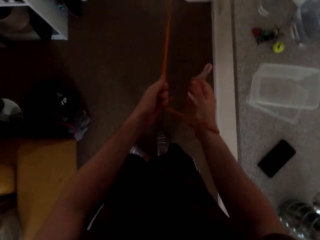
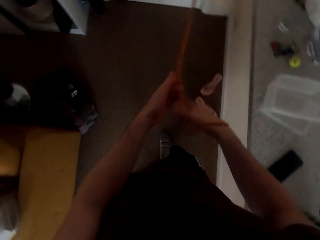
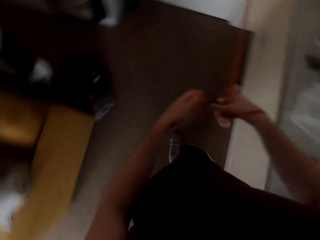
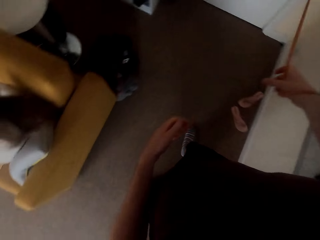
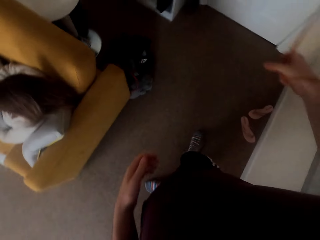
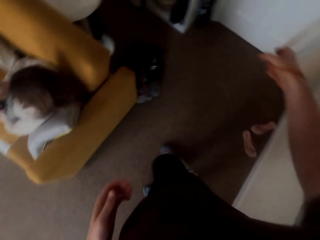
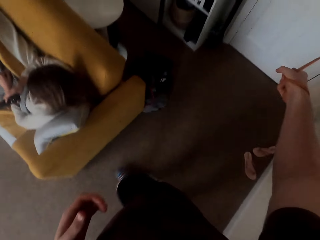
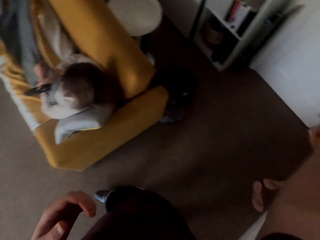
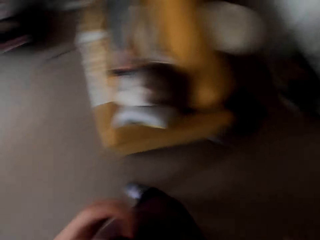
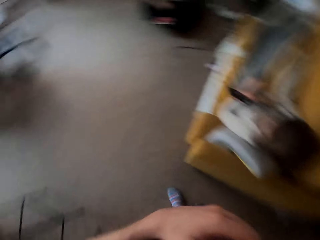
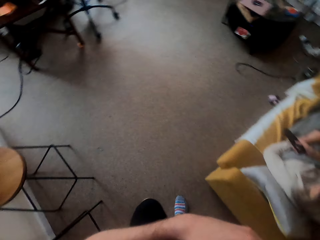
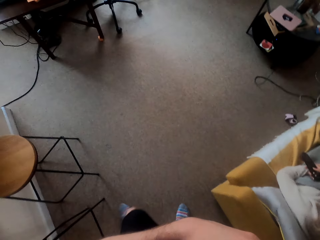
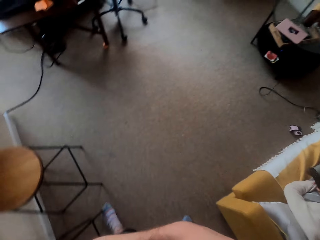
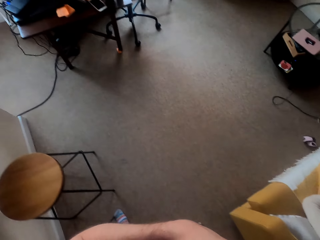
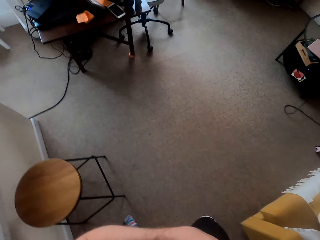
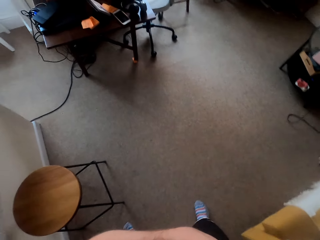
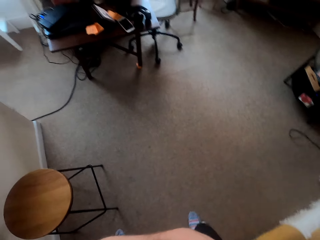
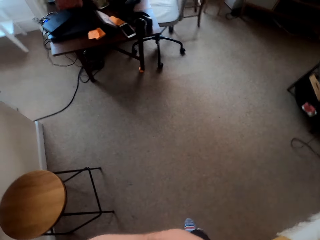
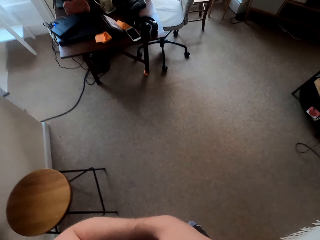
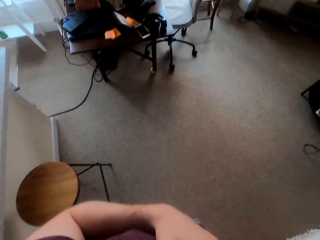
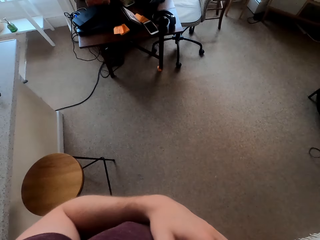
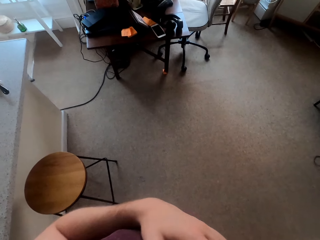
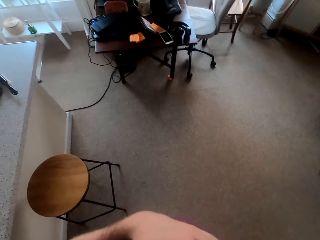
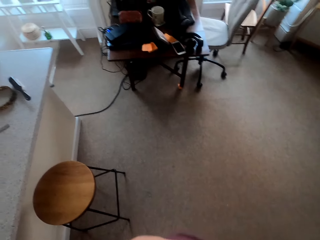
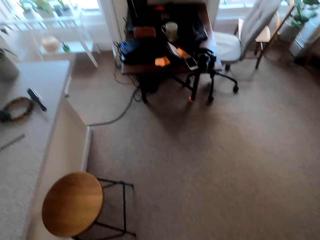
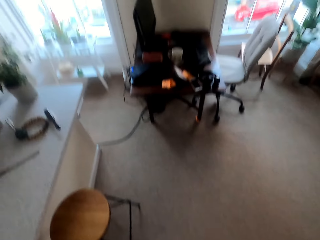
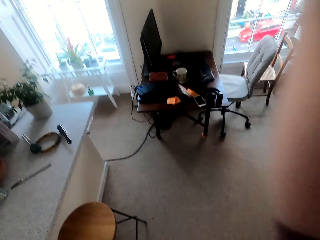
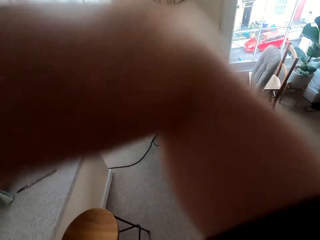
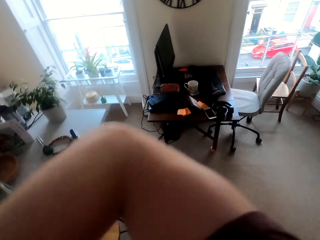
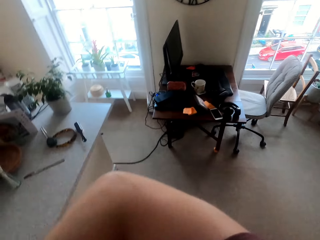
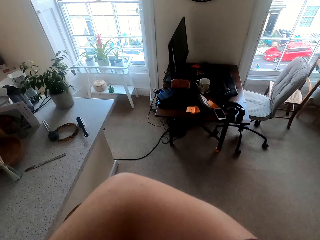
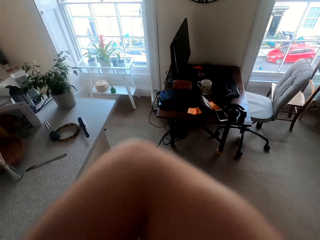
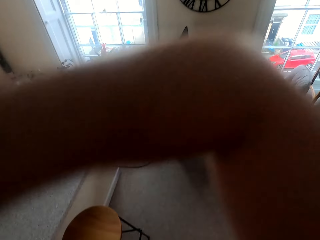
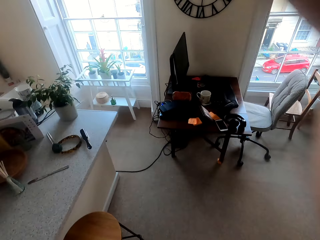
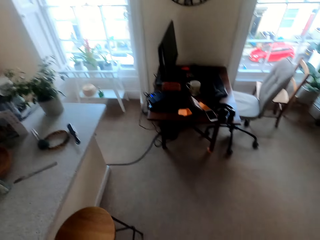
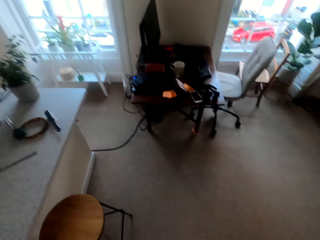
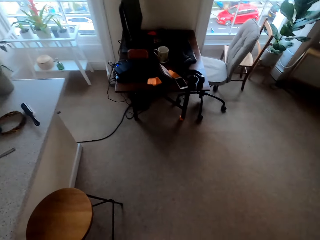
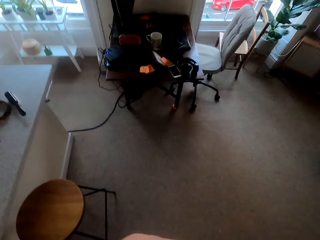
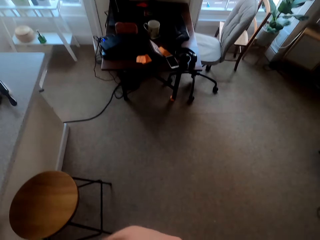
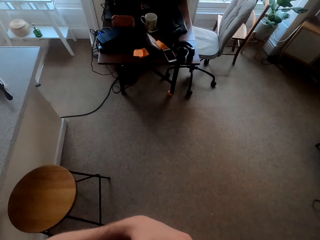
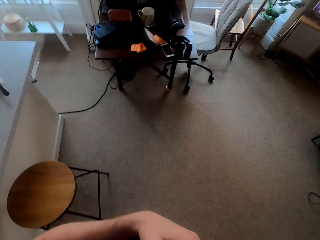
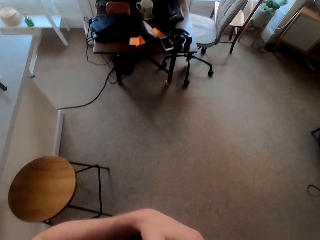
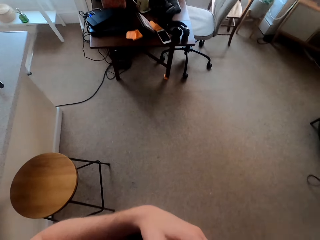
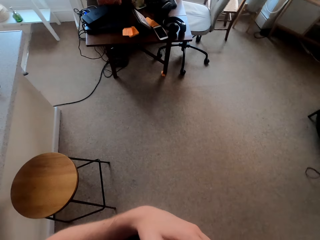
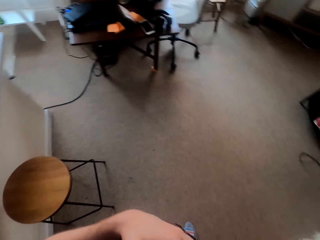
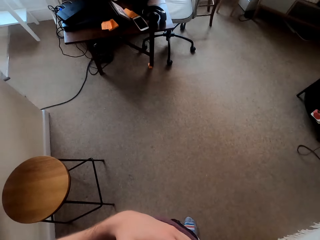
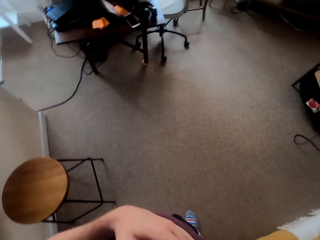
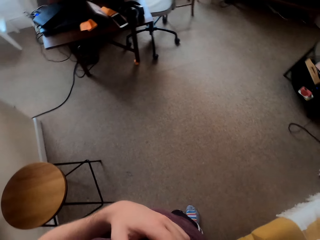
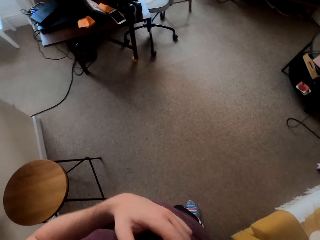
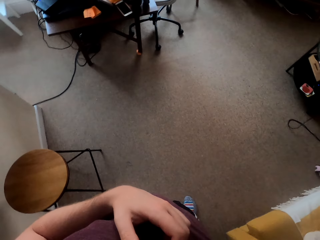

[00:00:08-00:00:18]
The camera wearer turns around. He stretches his right hand with the resistance band.

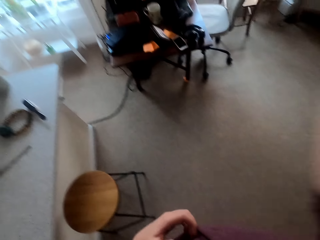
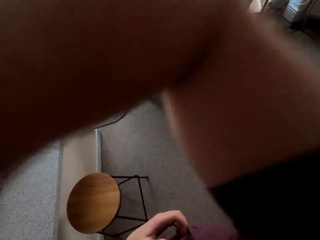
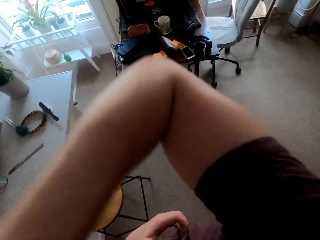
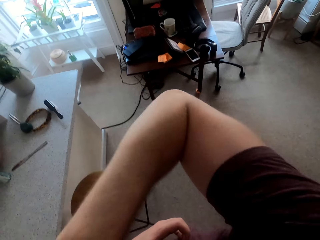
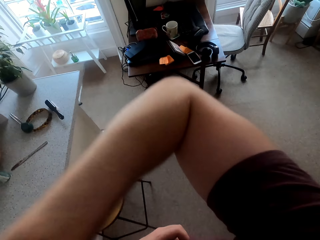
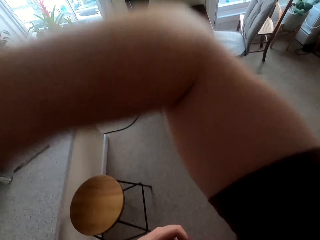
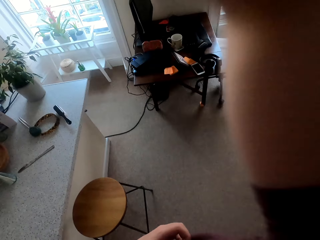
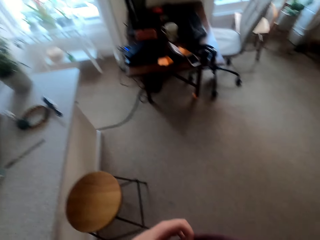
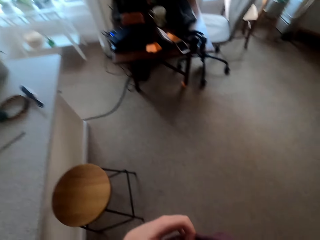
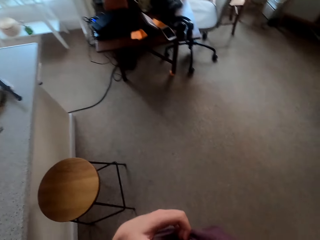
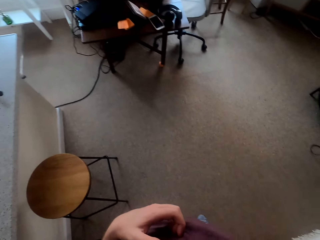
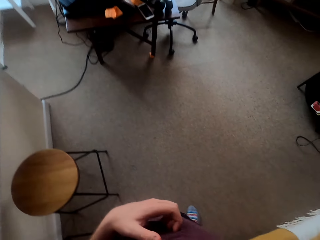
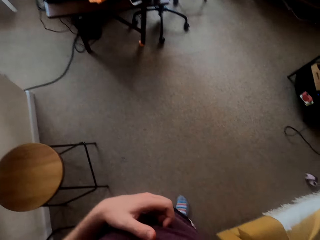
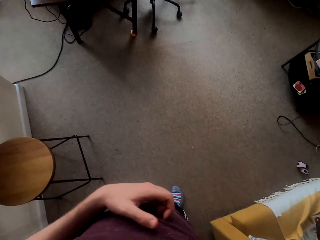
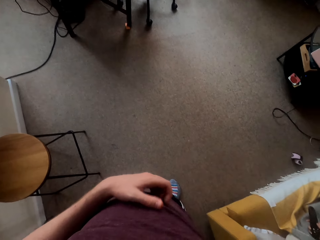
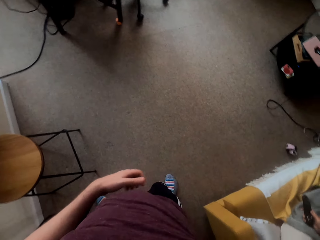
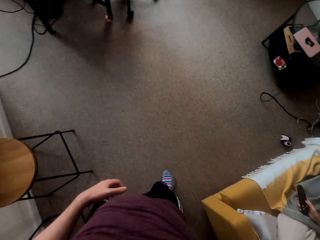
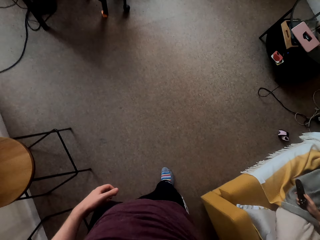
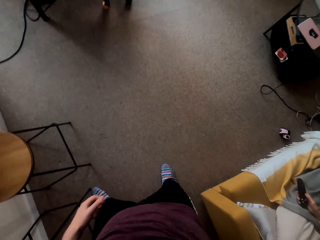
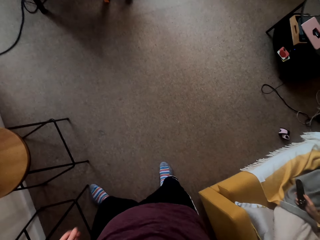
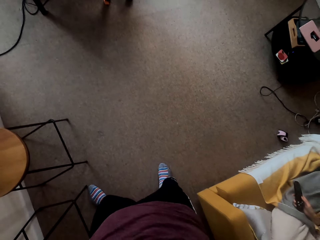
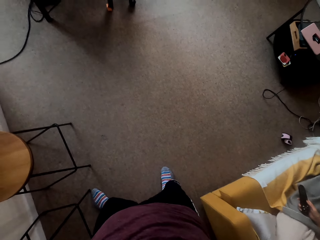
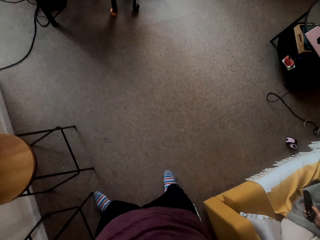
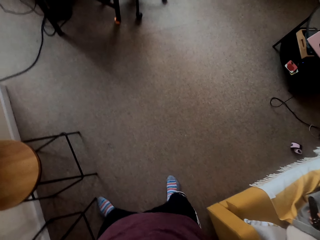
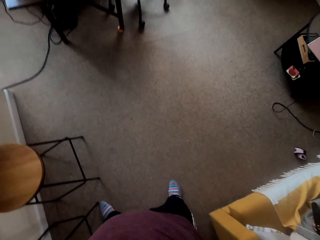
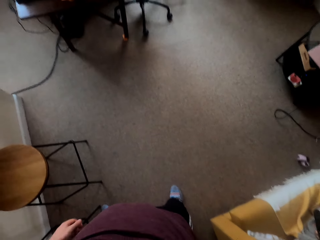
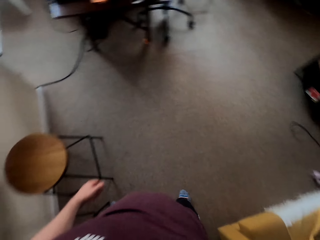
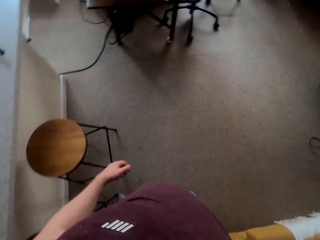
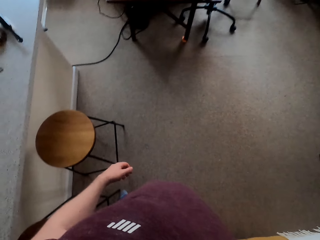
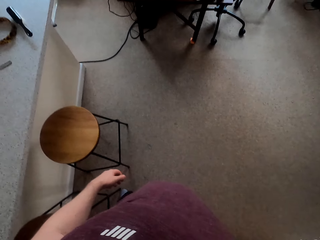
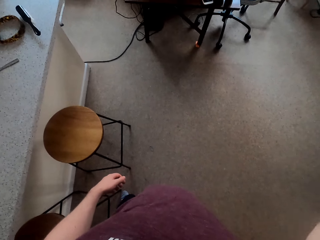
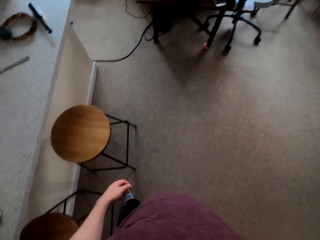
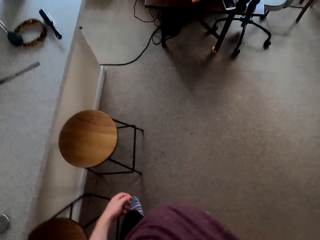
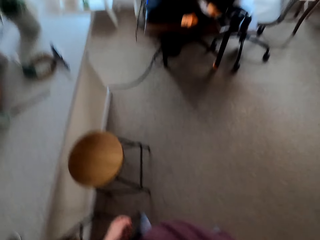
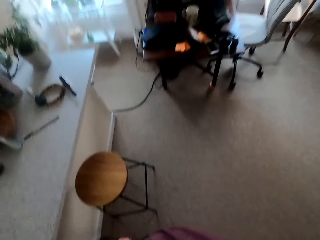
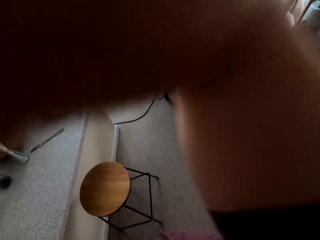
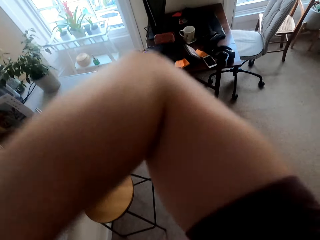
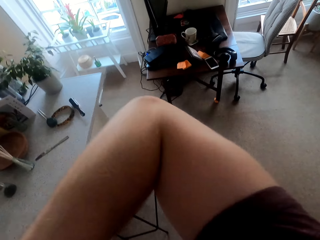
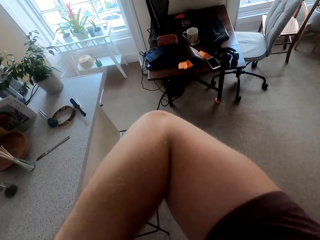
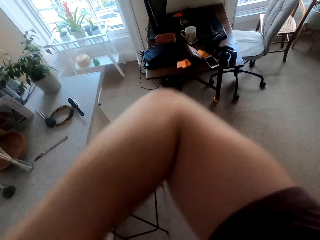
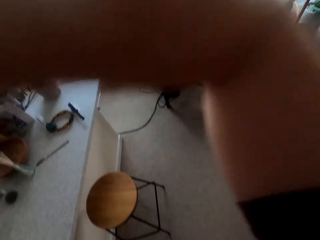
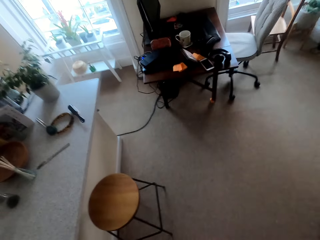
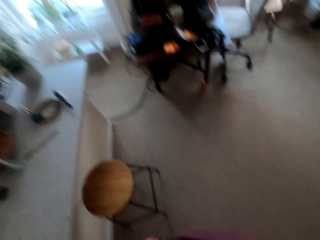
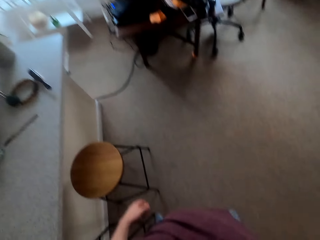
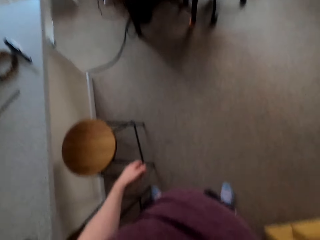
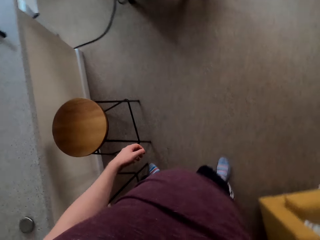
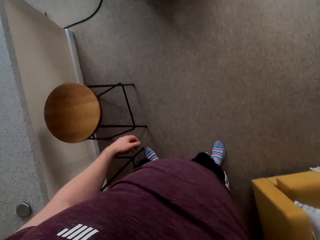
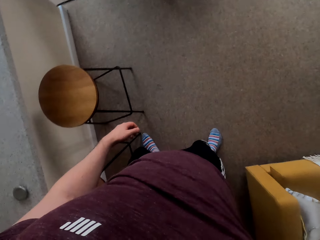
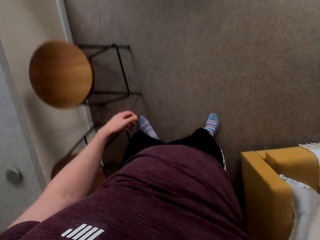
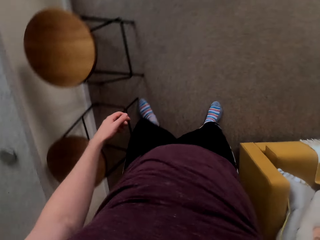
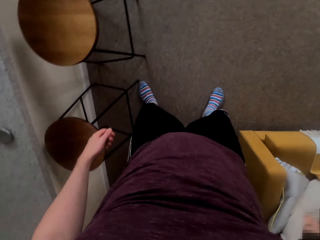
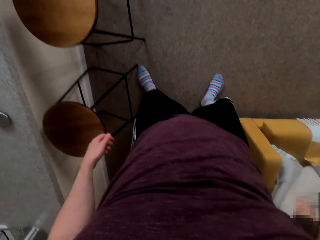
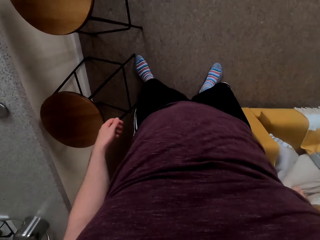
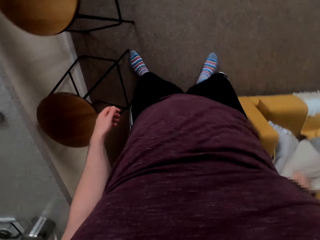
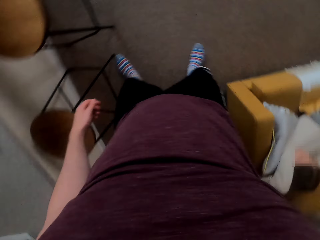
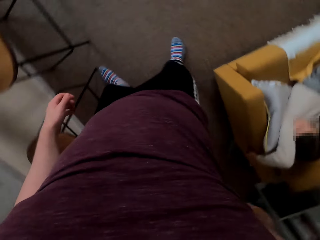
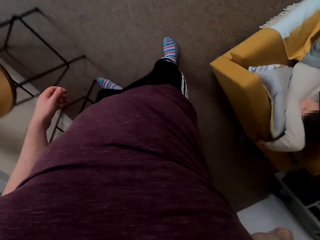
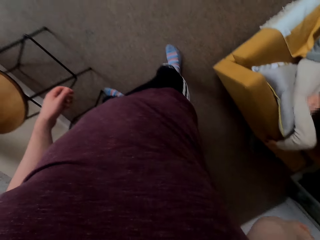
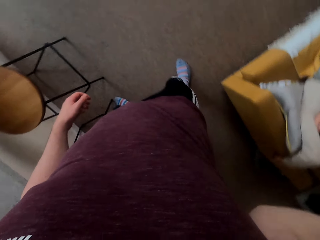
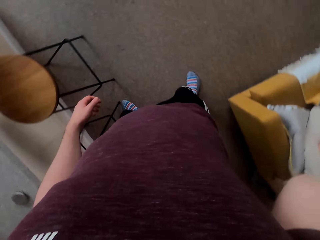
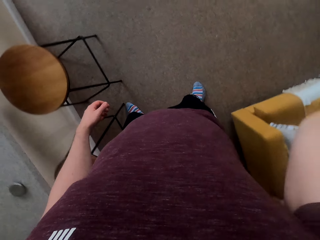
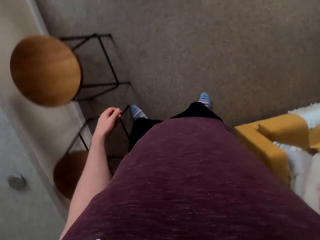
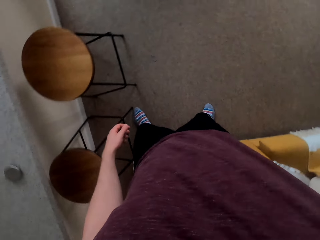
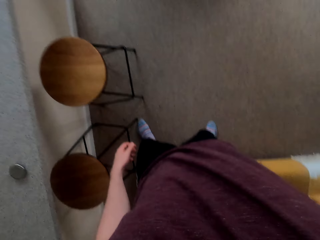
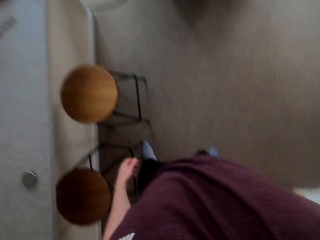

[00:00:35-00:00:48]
The camera wearer waves his hands.
